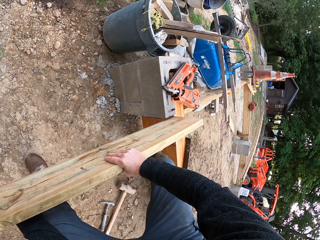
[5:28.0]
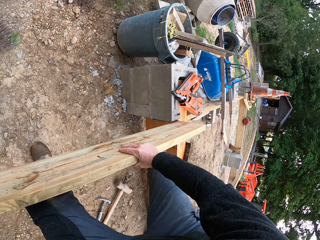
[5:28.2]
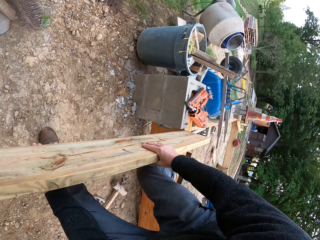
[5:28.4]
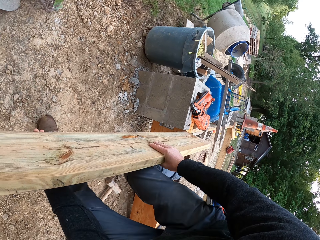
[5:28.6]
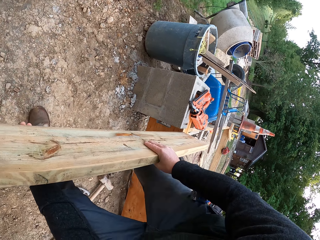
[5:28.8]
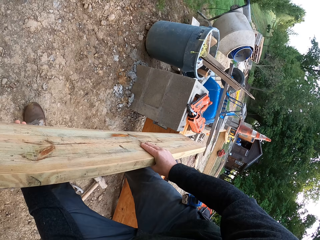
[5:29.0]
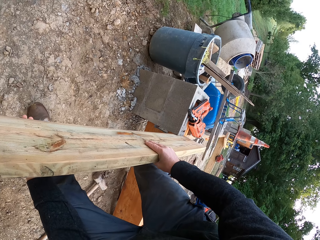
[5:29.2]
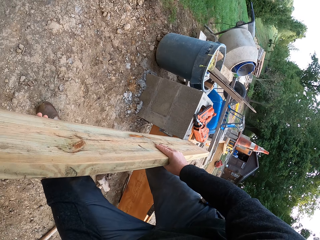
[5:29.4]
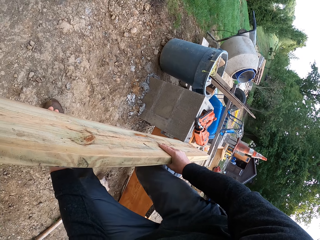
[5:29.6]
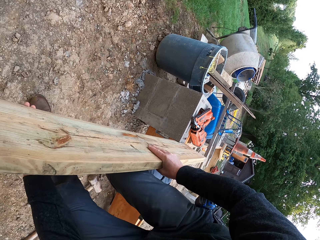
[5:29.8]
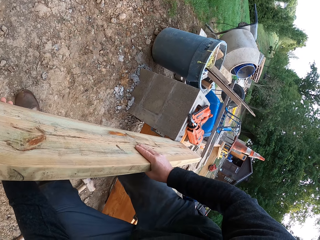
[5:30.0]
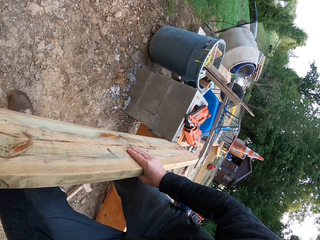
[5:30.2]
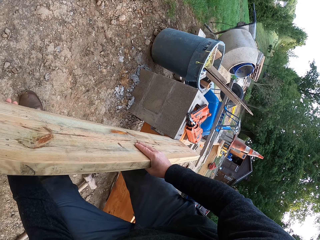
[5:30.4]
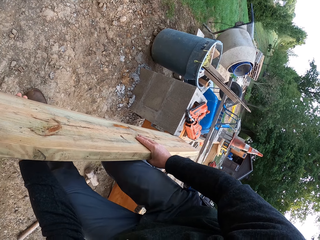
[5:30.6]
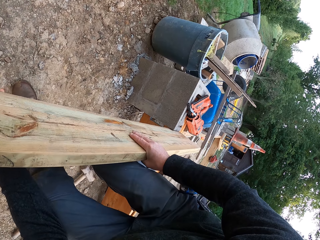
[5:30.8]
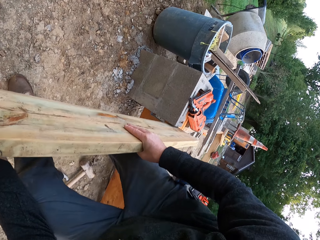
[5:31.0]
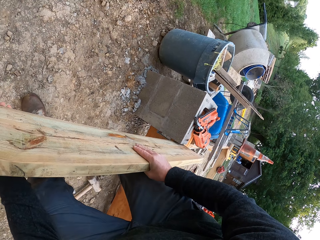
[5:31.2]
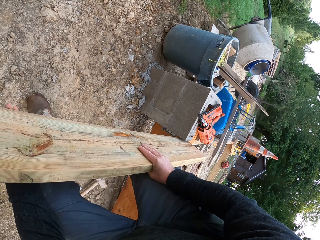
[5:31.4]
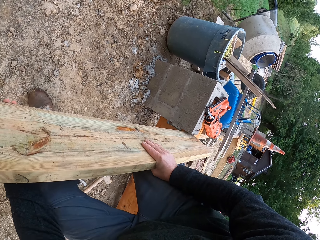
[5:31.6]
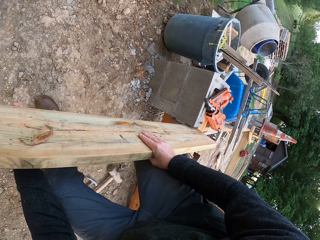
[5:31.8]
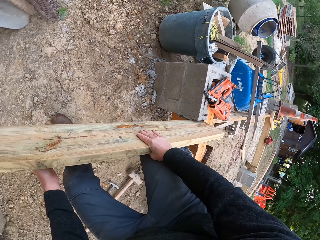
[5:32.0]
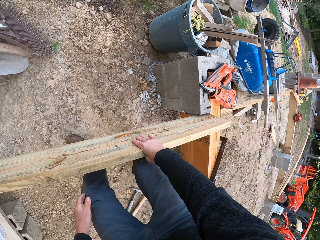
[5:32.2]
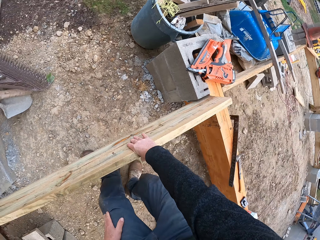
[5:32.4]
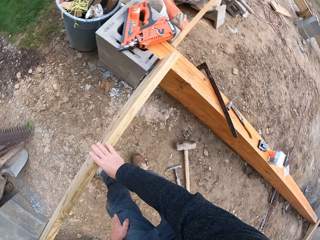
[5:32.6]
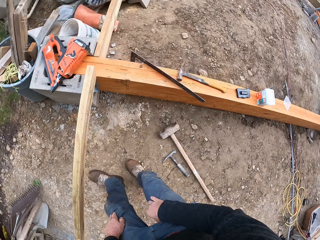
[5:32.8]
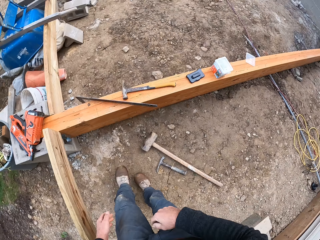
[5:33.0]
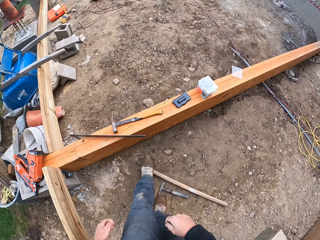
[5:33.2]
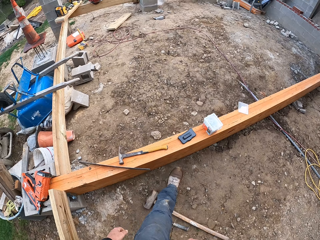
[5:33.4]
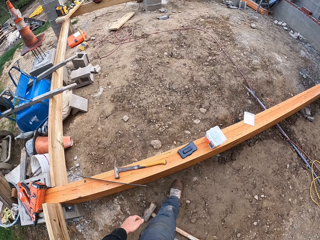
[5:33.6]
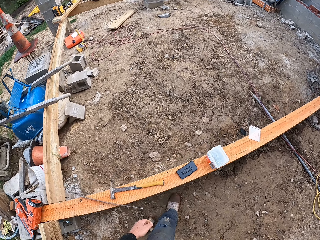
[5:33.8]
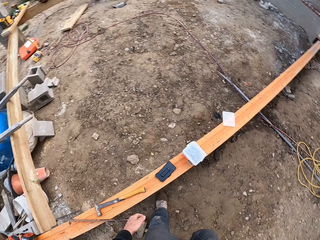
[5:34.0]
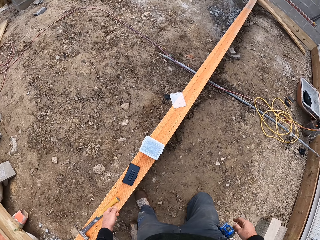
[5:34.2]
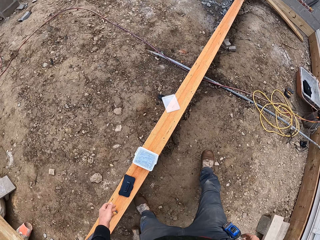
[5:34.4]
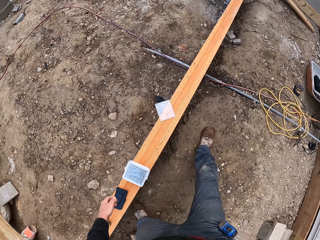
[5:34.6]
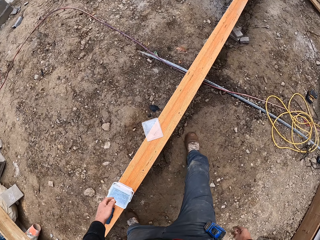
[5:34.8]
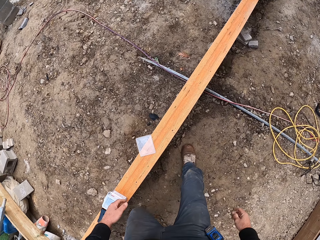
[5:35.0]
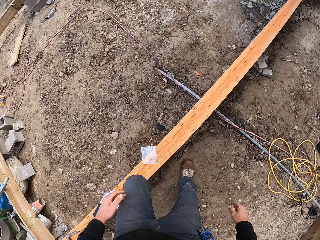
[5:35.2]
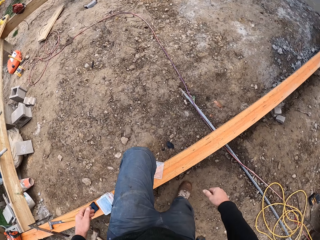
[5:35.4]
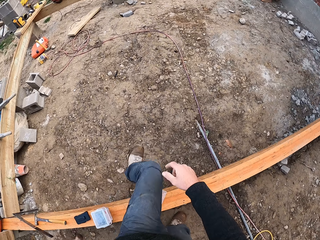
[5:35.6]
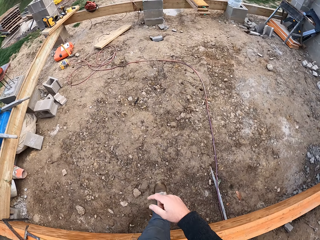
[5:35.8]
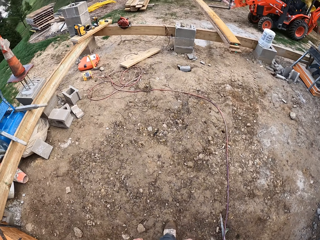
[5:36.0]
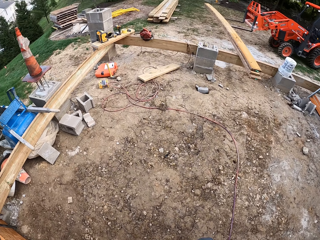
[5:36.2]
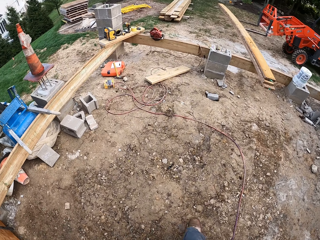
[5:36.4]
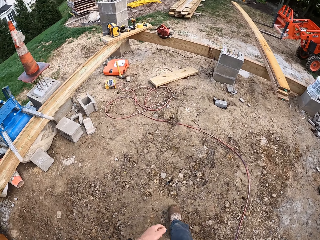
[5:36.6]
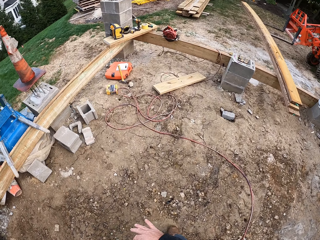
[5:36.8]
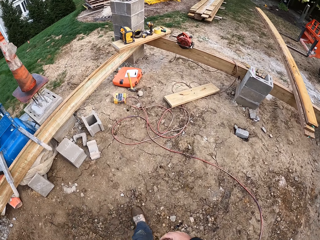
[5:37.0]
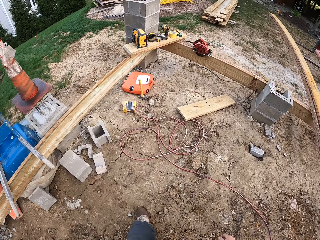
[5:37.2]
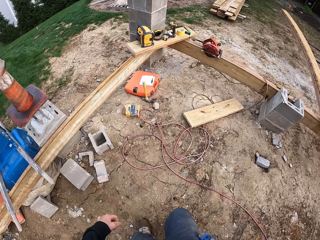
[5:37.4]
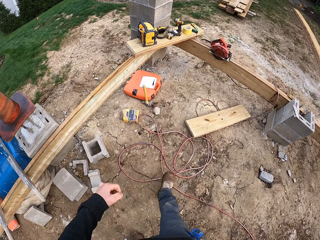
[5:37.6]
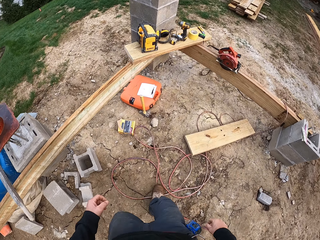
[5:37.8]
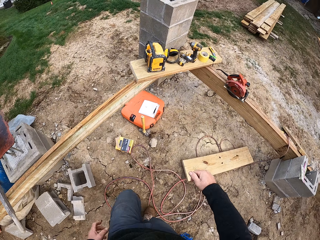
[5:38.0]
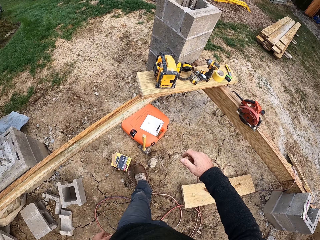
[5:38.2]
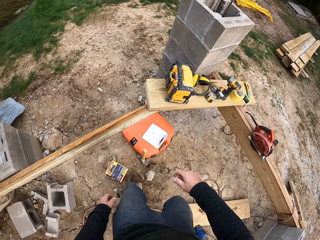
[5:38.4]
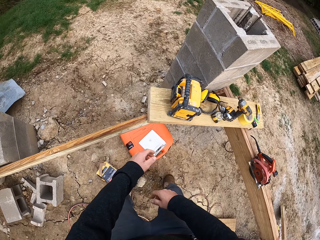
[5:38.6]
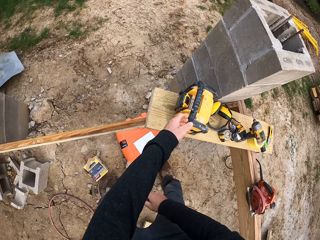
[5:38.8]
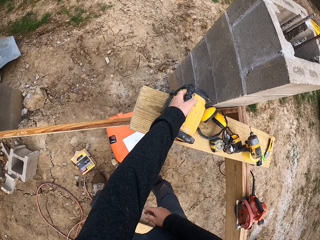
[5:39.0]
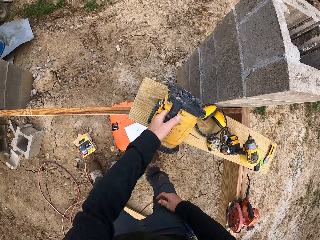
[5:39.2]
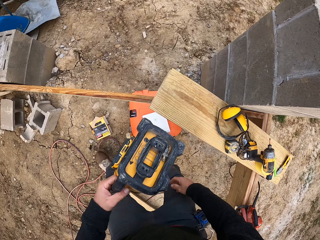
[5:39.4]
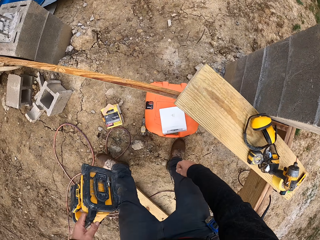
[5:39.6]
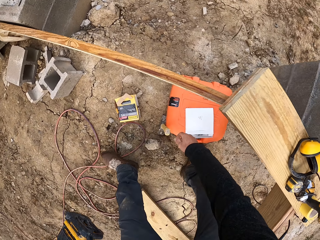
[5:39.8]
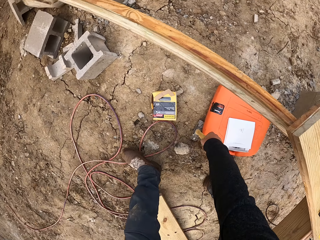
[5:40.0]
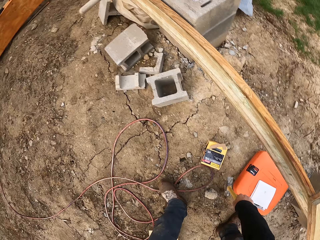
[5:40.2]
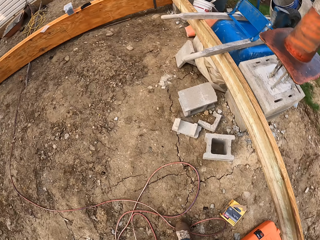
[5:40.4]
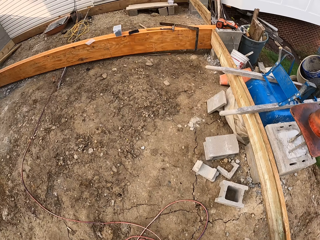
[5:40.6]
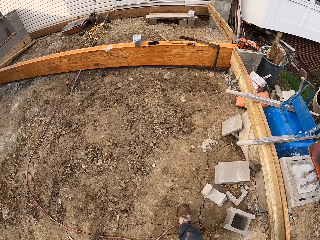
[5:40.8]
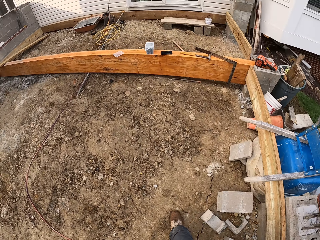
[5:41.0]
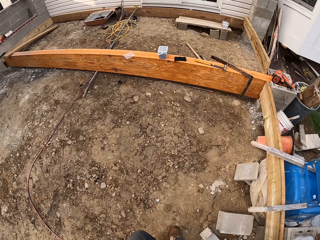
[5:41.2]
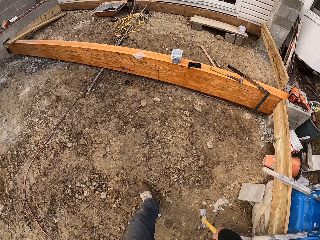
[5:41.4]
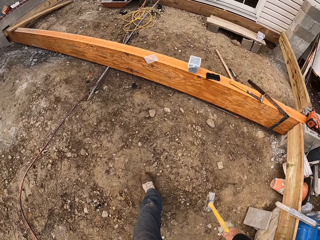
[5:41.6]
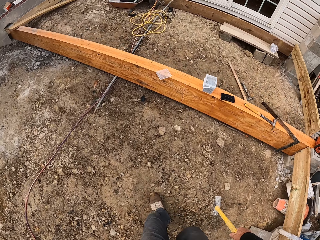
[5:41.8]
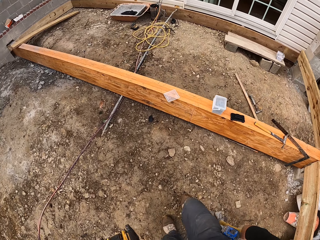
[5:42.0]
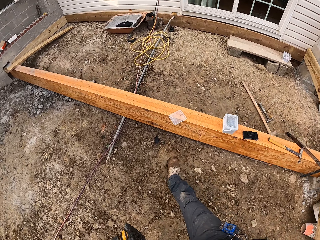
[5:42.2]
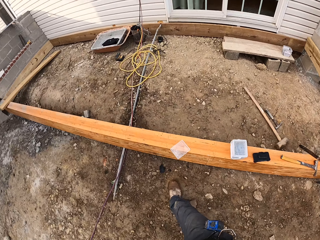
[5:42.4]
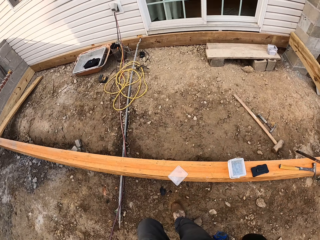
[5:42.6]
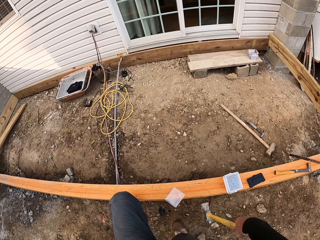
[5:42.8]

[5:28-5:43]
The camera wearer hits the wood with the foot. They walk around. They pick up the toolbox. They take a mallet hammer.

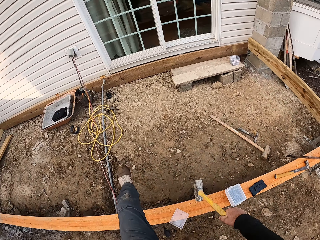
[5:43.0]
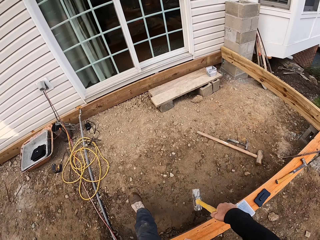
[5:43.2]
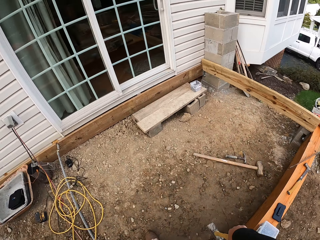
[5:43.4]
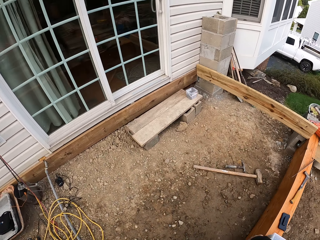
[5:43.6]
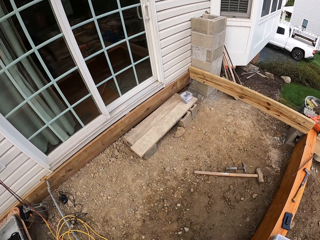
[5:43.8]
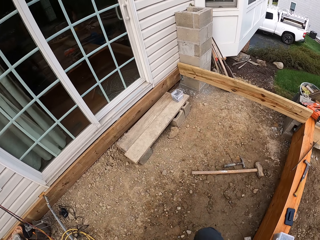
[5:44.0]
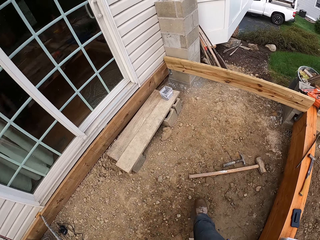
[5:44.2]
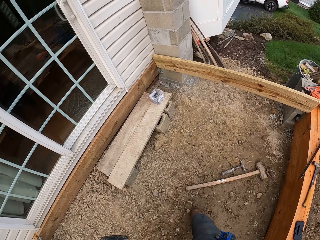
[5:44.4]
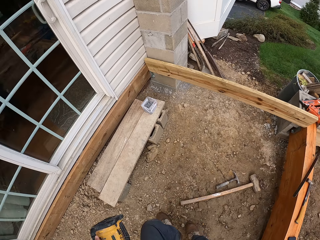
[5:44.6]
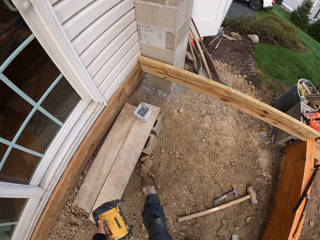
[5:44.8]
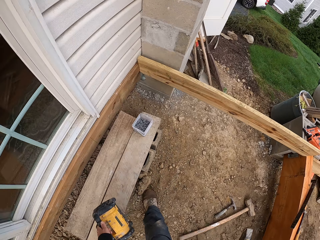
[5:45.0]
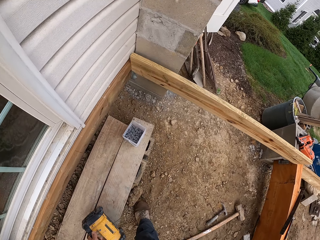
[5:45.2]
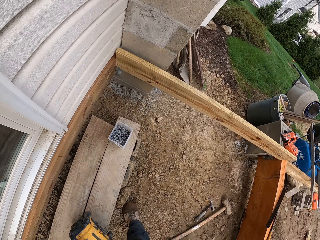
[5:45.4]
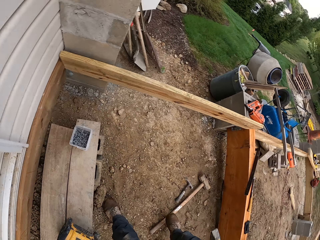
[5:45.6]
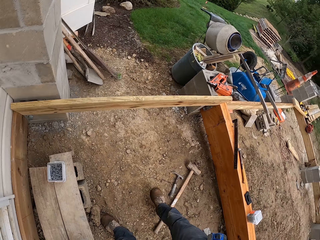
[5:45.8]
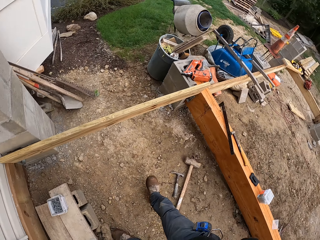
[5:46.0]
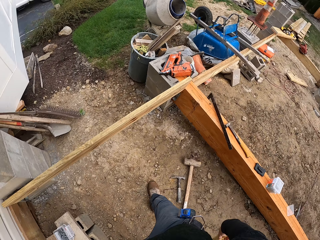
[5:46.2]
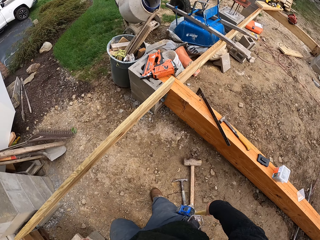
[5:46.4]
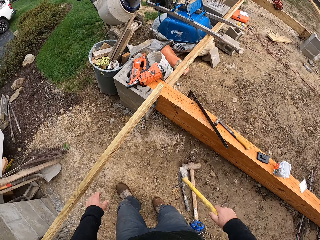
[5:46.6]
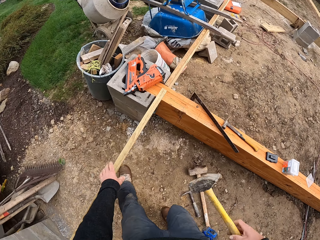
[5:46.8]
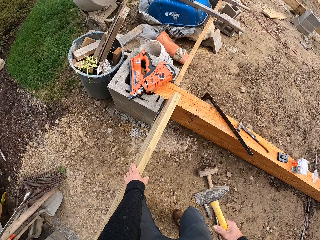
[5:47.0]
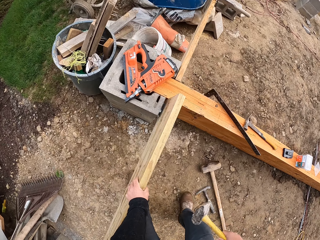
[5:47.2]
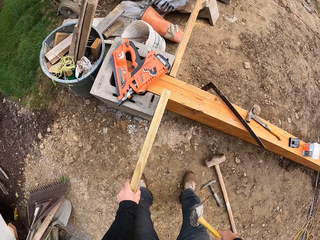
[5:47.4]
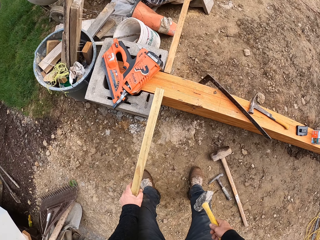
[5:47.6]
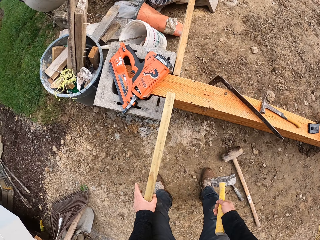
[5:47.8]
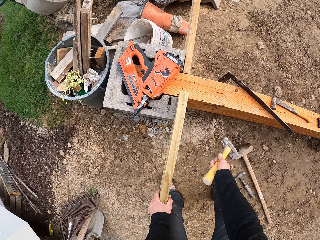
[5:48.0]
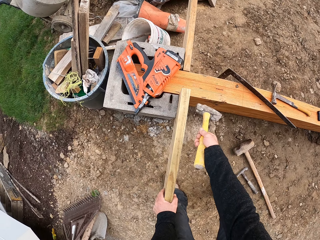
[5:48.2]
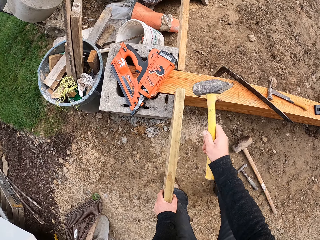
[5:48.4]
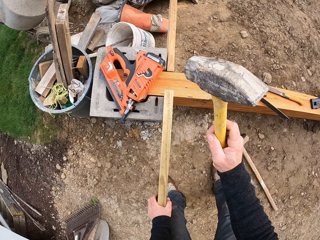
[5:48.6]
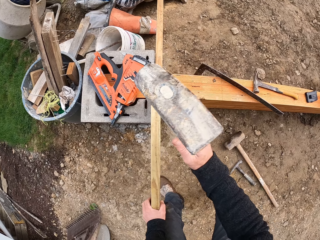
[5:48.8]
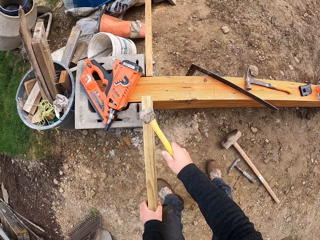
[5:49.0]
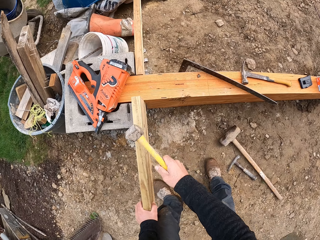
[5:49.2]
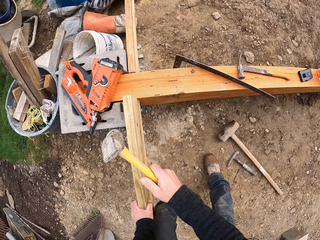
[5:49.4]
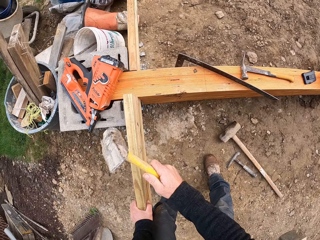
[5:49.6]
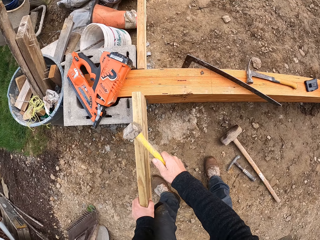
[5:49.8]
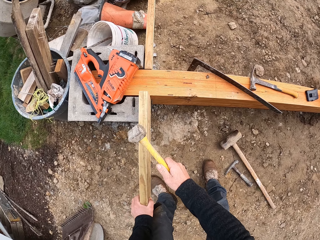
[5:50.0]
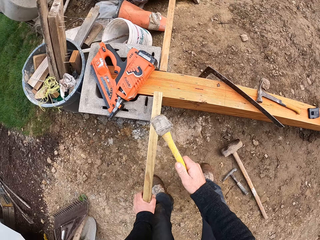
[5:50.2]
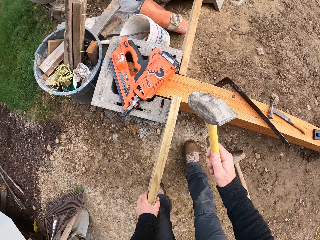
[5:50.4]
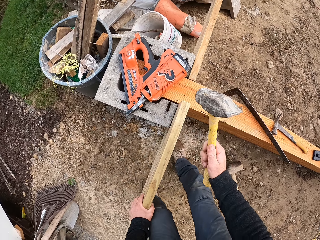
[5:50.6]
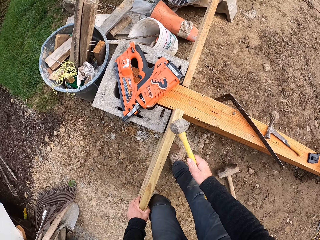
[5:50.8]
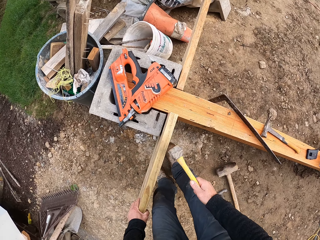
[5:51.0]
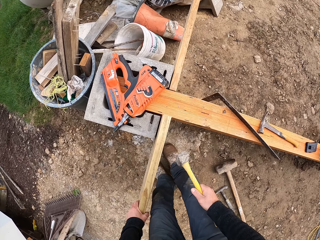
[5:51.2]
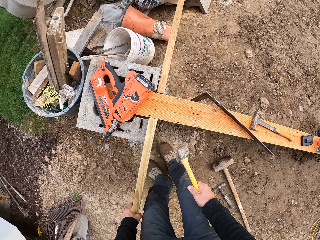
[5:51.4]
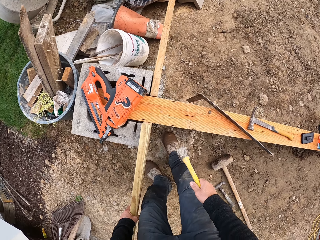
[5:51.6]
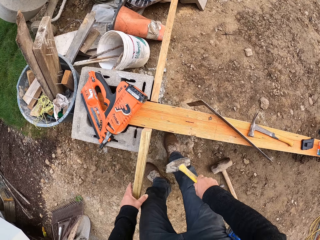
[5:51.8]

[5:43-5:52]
The camera wearer places the toolbox down. They hold the wood. They hit the wood with the hammer.
